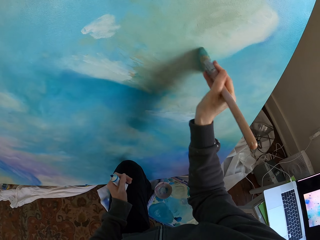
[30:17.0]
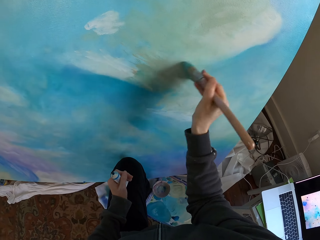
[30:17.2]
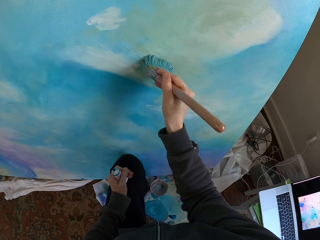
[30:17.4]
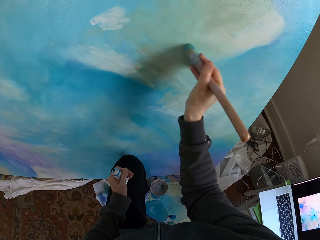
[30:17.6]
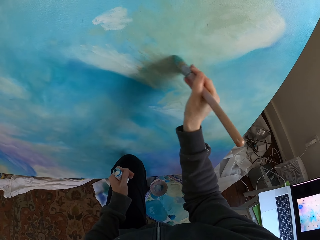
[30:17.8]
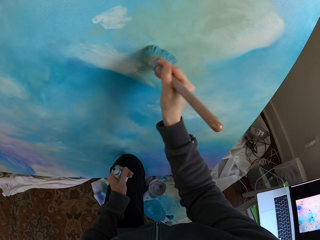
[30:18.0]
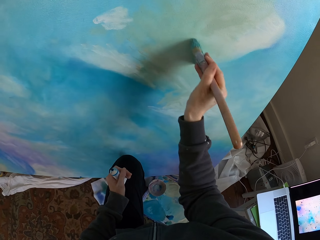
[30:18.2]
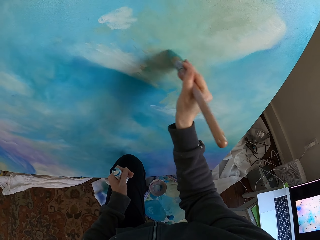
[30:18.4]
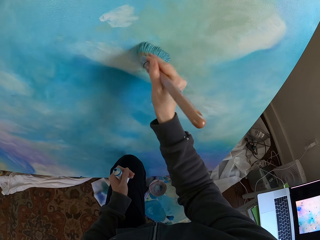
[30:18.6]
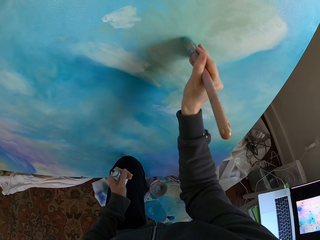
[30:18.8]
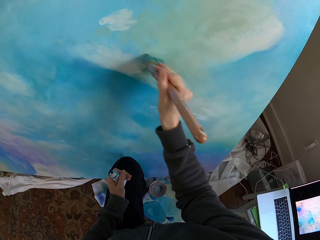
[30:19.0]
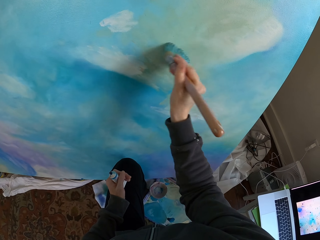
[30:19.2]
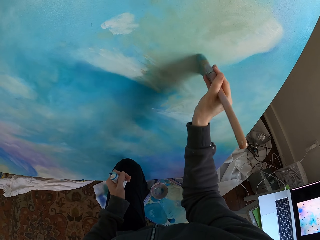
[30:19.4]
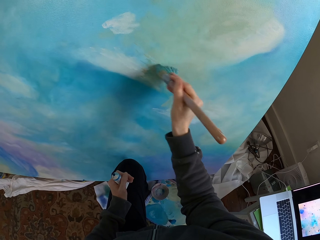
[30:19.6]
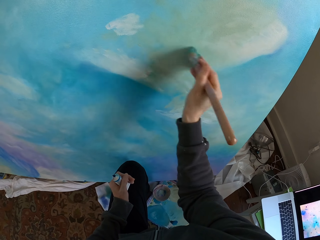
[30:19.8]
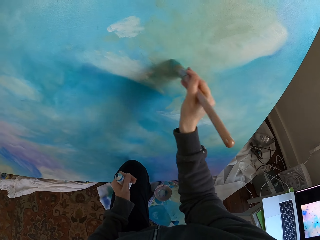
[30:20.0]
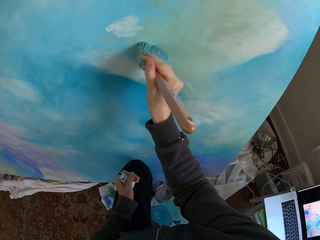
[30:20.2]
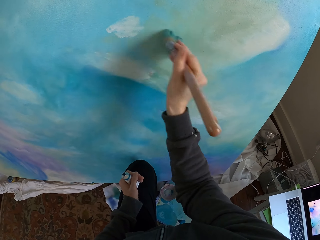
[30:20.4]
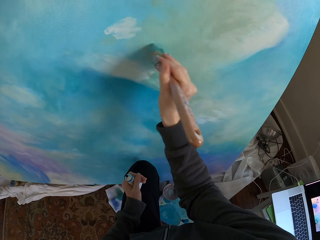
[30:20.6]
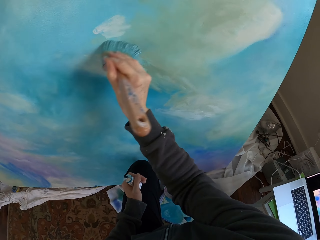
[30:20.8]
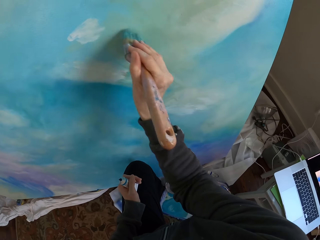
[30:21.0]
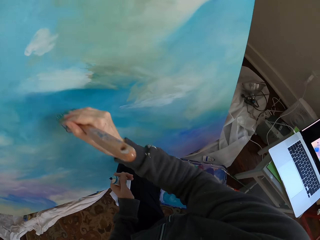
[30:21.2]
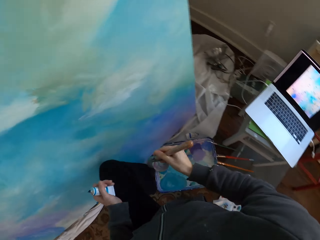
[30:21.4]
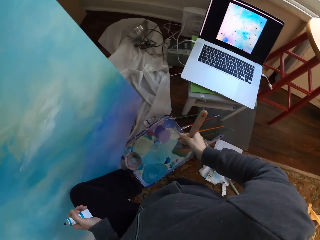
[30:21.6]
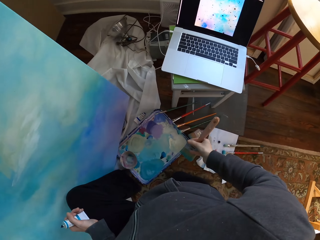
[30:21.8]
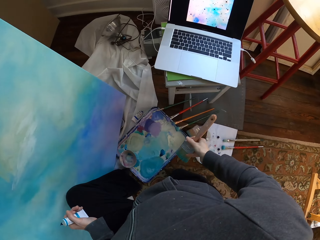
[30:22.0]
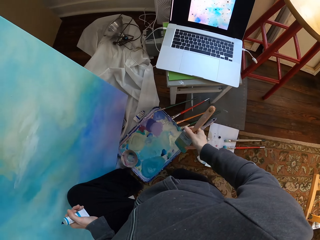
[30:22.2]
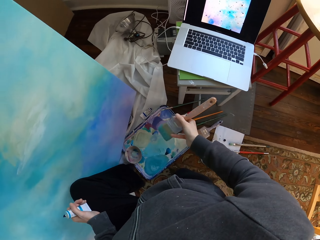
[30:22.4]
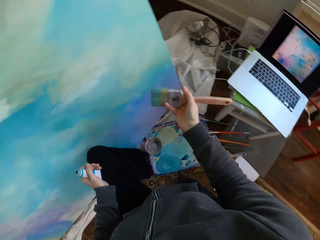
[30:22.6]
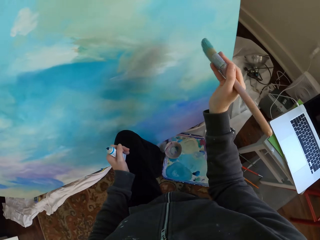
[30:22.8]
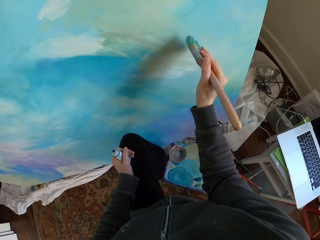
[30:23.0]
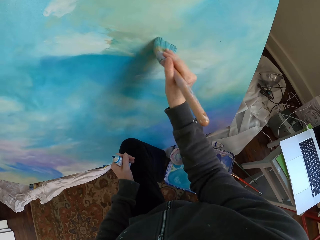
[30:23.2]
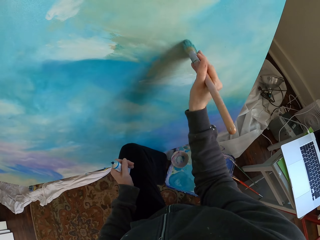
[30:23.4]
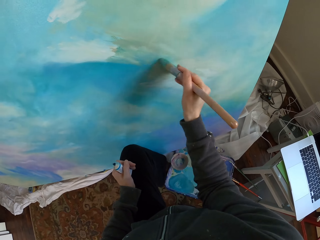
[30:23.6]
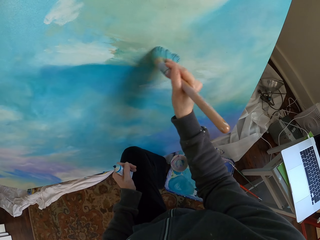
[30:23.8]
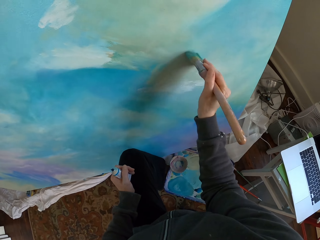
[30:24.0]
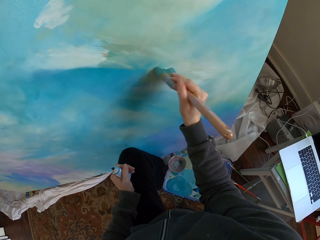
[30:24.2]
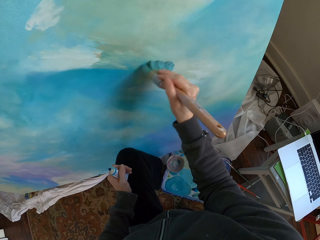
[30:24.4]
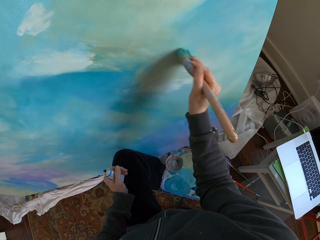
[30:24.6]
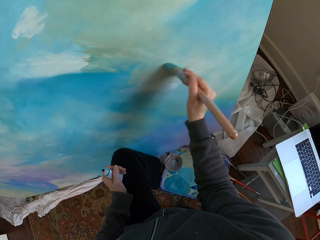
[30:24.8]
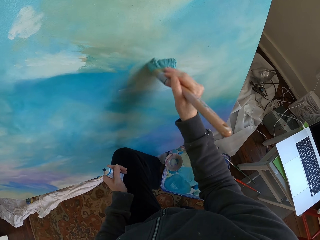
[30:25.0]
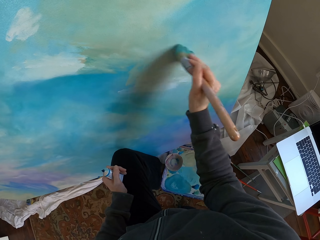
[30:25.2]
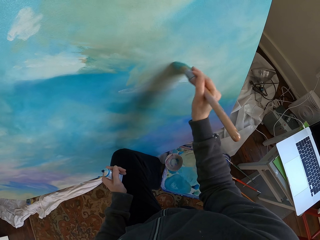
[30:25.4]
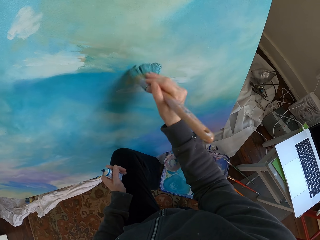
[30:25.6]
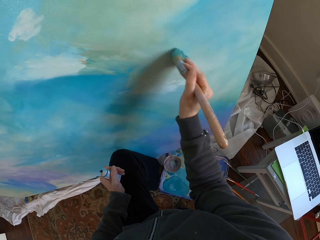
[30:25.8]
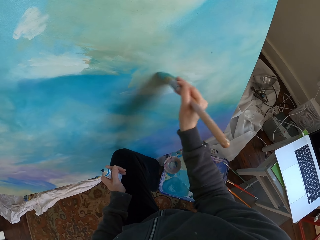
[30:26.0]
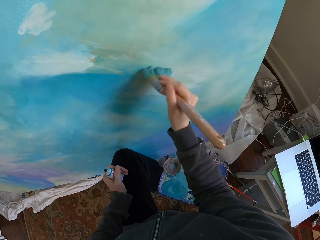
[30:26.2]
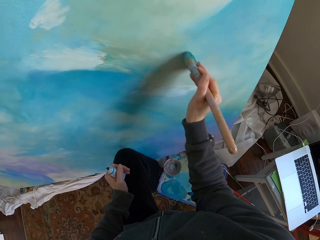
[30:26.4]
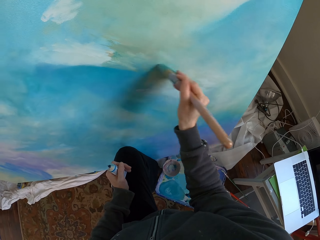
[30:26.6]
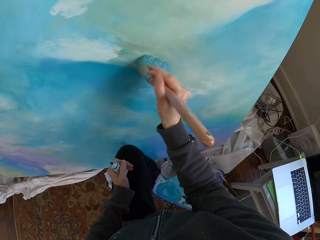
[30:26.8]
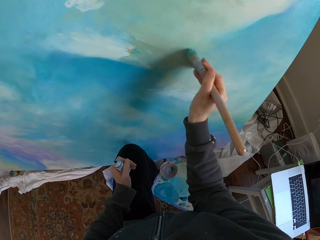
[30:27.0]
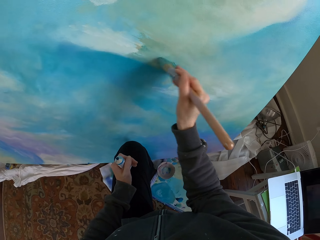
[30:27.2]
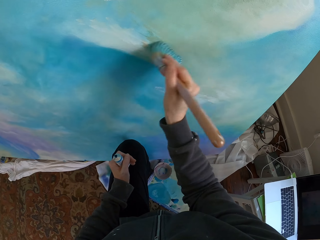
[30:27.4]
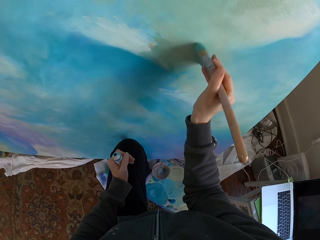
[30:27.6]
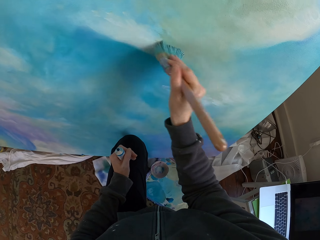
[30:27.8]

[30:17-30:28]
The camera wearer lowers a hand holding a brush. They look at a painting. They paint.

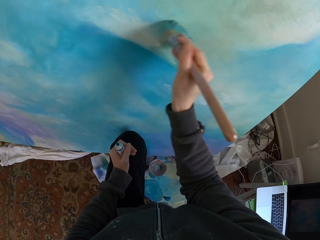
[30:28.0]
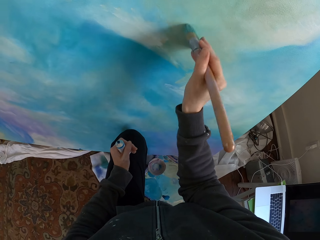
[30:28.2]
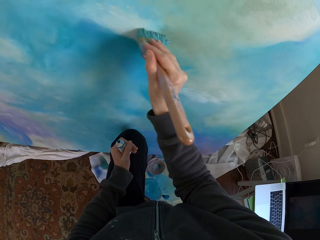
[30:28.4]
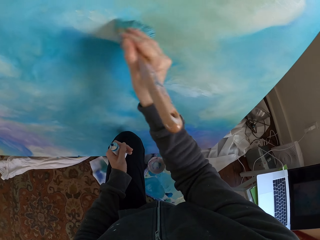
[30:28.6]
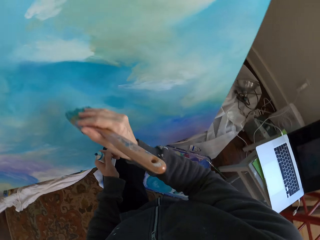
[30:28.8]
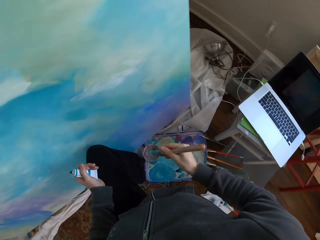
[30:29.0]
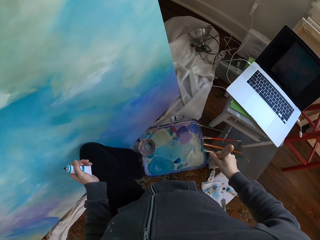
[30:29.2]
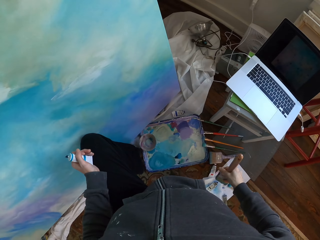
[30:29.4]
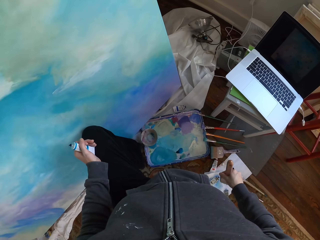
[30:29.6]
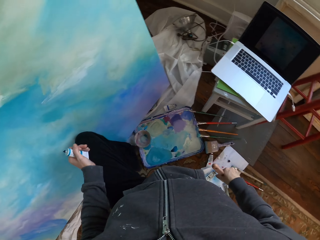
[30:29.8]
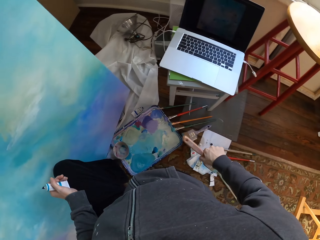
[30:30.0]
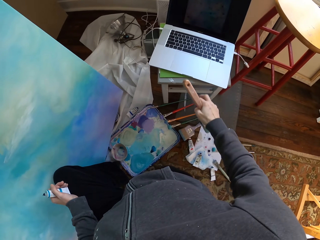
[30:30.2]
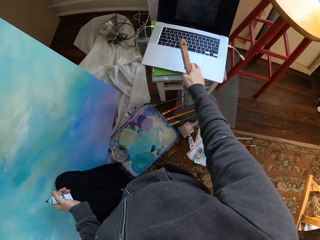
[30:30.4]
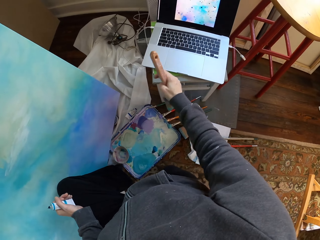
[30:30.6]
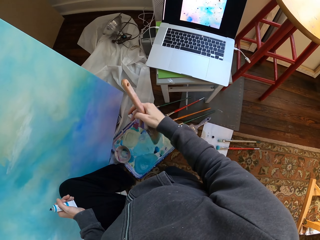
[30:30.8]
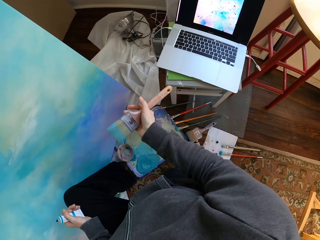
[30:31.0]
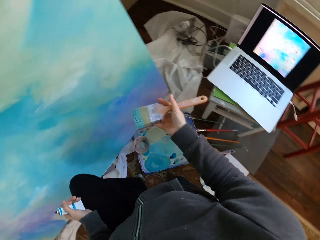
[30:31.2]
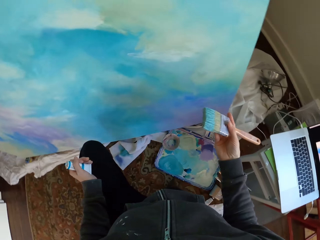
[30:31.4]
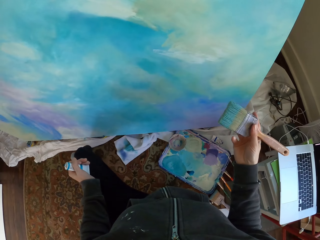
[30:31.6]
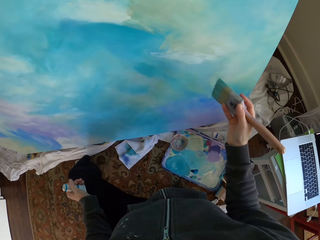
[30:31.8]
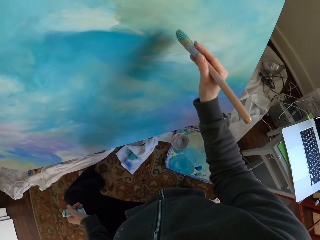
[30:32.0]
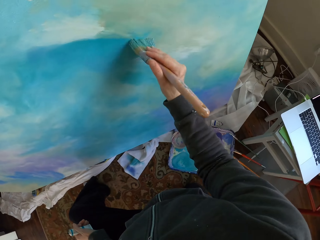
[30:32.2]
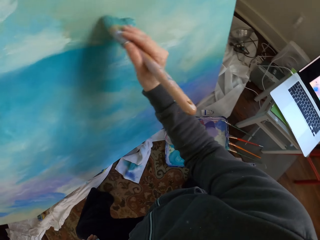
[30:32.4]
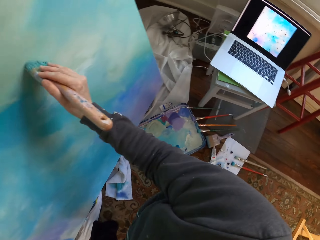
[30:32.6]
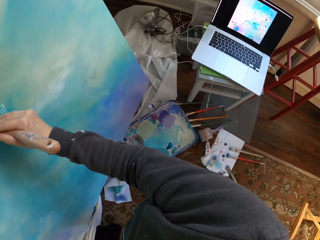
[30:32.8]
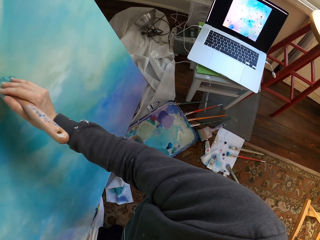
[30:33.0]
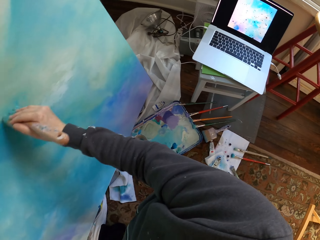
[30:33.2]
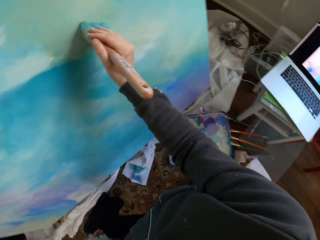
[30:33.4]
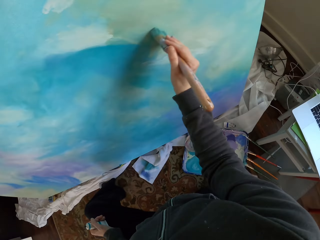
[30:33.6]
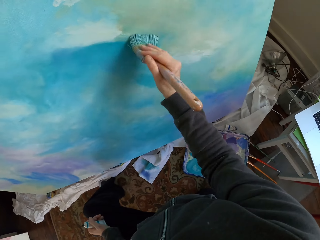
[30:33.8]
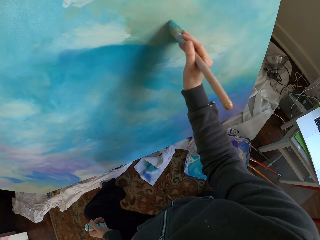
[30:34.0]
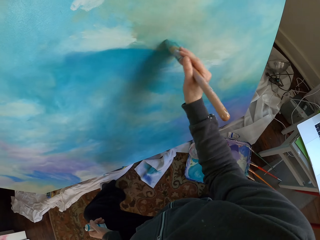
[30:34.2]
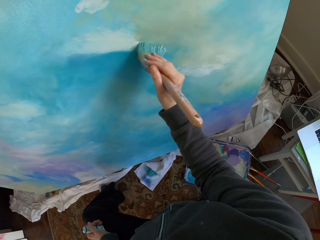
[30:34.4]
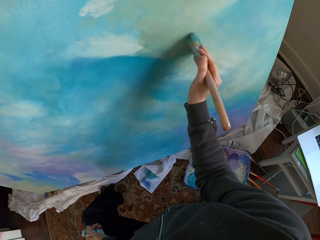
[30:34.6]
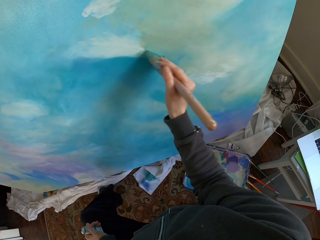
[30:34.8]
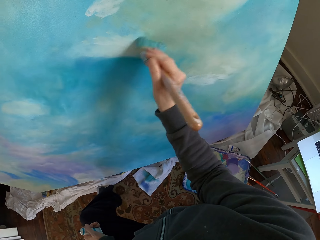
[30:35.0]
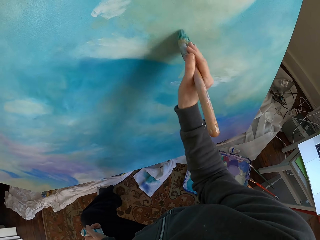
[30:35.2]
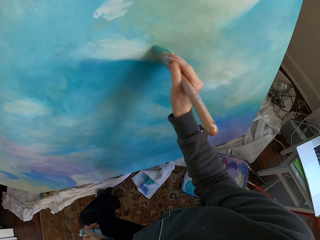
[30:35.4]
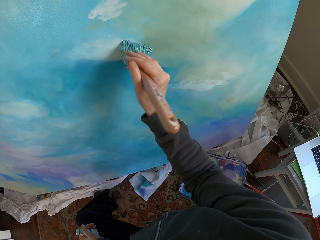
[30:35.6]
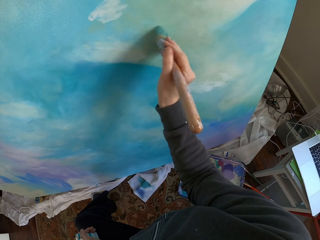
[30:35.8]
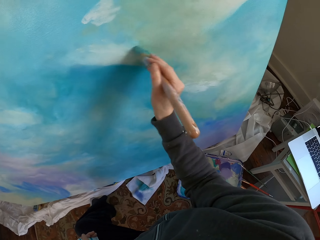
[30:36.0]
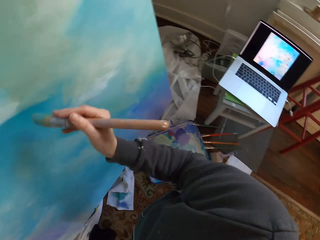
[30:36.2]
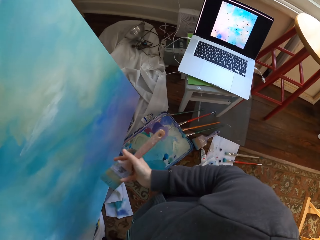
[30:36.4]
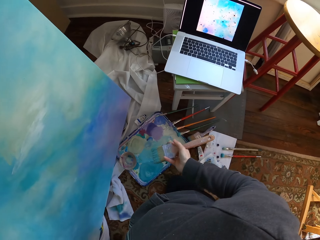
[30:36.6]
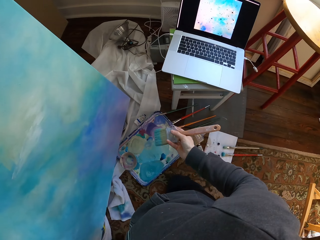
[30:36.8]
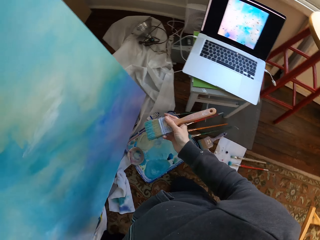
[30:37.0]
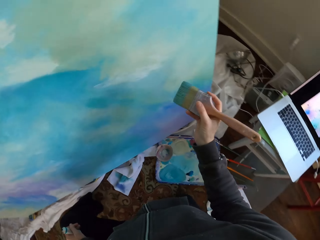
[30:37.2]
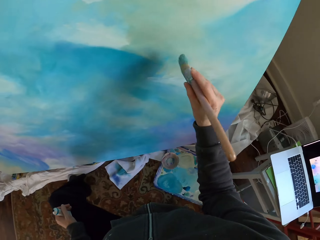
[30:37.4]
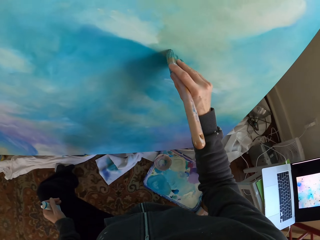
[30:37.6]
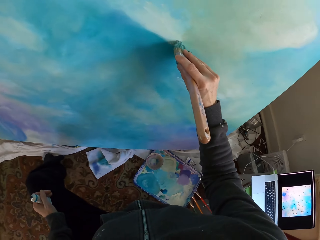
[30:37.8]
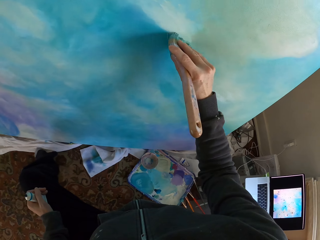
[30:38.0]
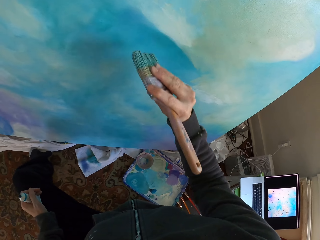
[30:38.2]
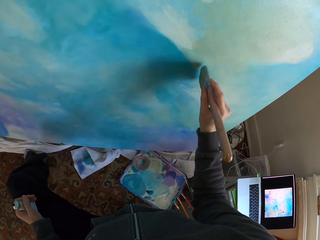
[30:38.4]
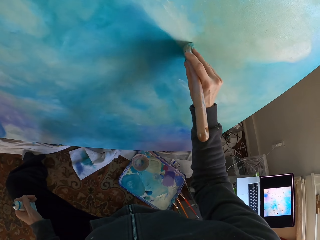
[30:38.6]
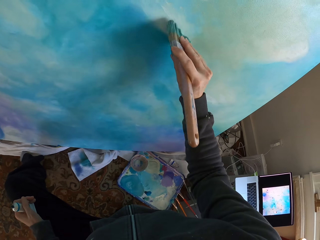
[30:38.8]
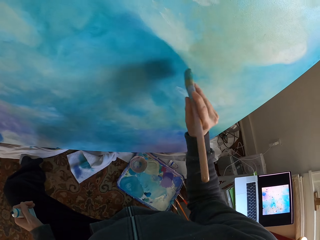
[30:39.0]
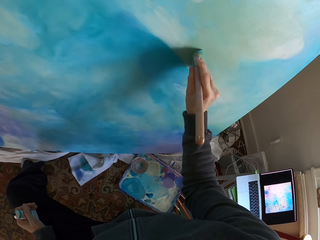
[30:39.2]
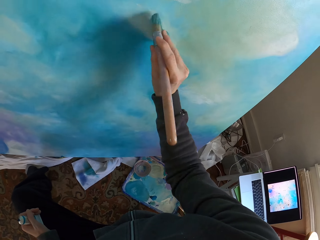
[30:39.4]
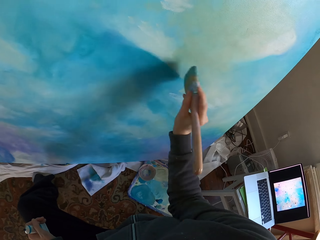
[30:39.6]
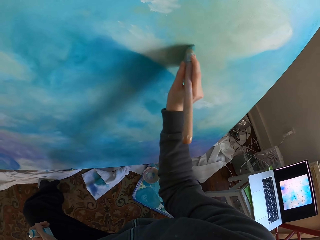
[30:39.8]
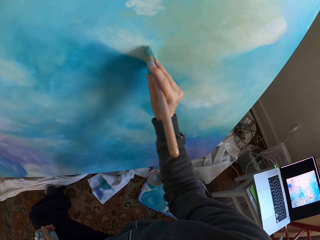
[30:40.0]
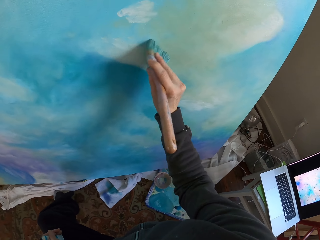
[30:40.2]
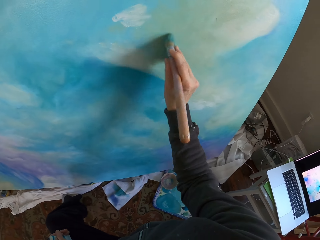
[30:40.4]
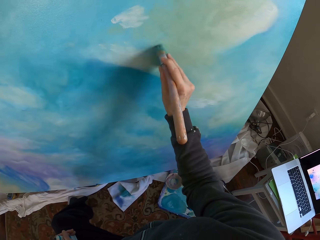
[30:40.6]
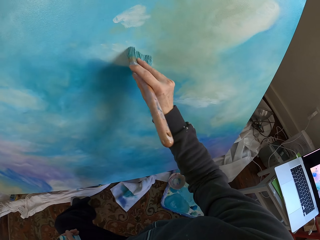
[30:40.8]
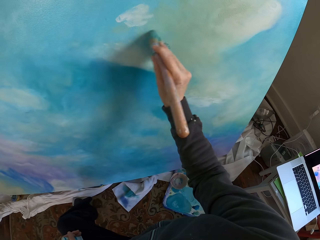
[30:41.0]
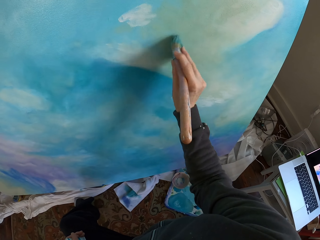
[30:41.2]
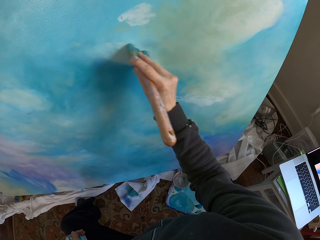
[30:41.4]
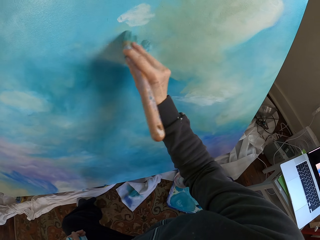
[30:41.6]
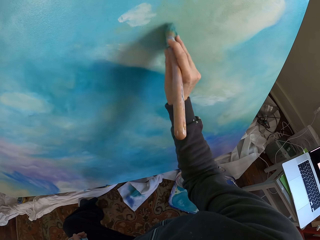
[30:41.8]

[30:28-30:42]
The camera wearer lowers a hand holding a brush. They press a laptop. They paint.
